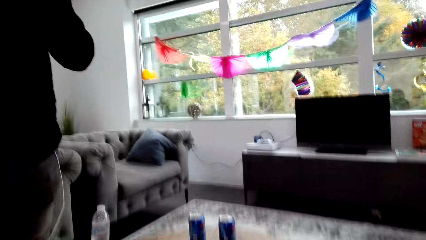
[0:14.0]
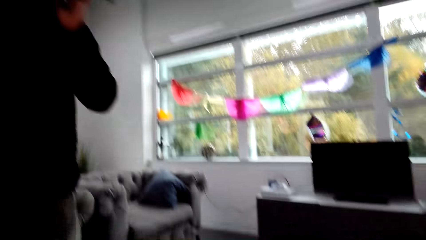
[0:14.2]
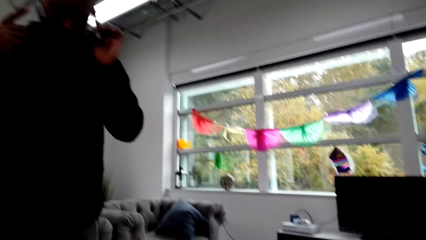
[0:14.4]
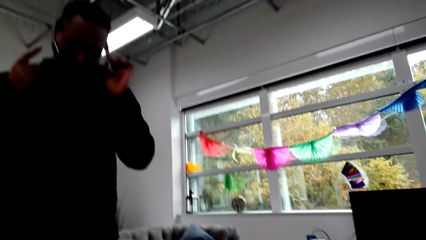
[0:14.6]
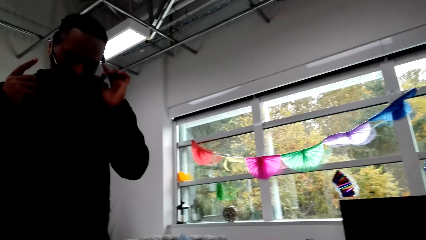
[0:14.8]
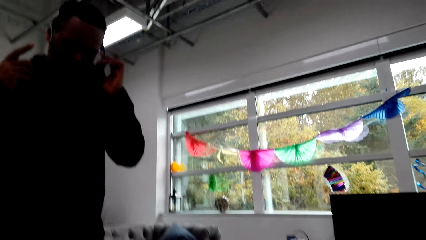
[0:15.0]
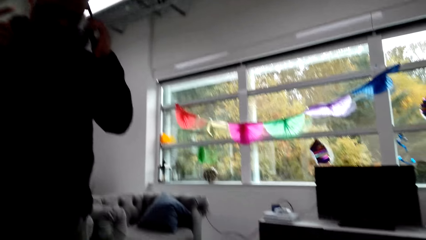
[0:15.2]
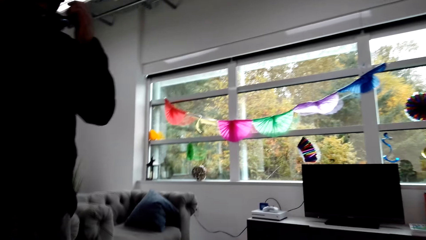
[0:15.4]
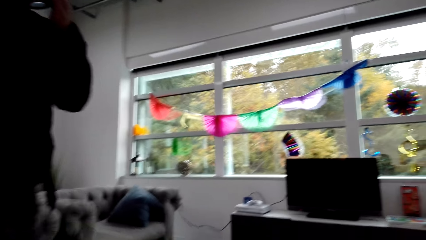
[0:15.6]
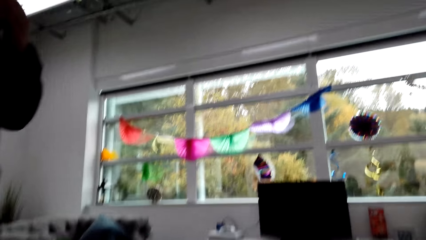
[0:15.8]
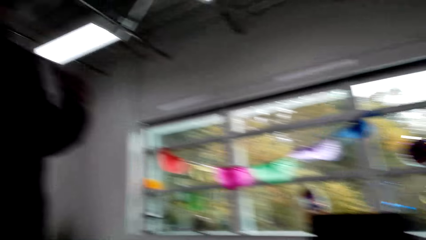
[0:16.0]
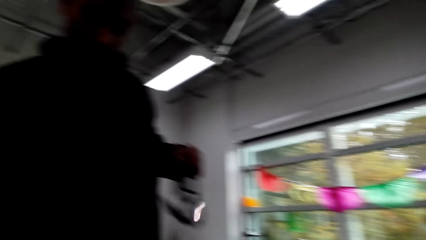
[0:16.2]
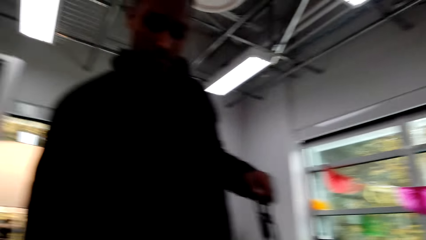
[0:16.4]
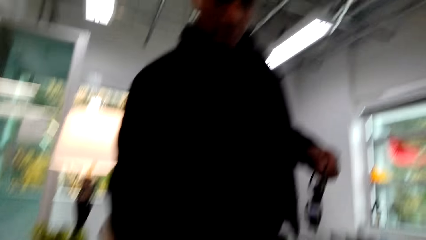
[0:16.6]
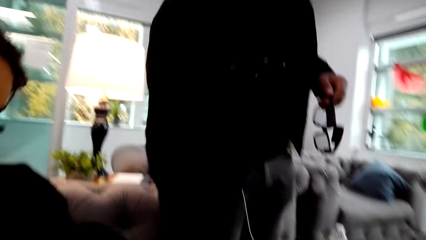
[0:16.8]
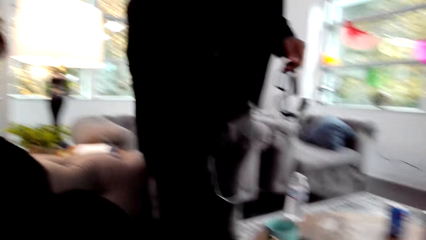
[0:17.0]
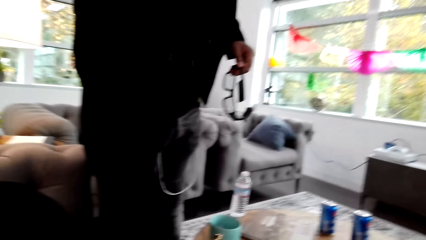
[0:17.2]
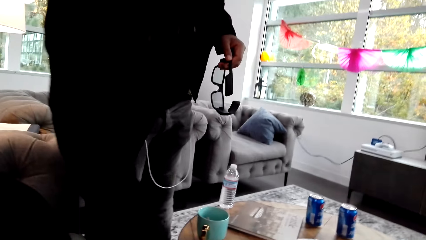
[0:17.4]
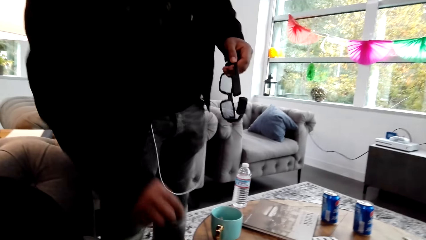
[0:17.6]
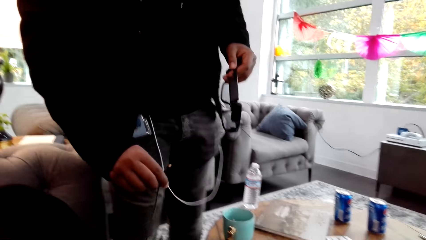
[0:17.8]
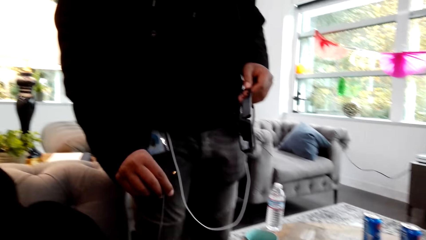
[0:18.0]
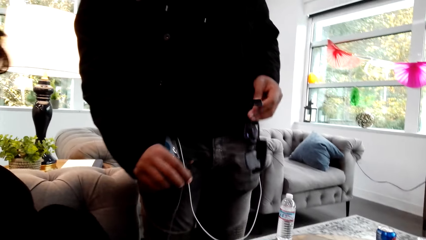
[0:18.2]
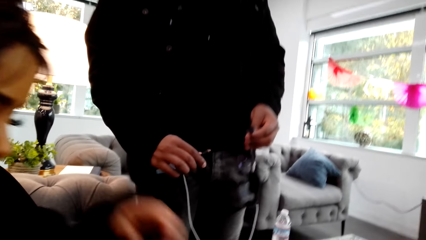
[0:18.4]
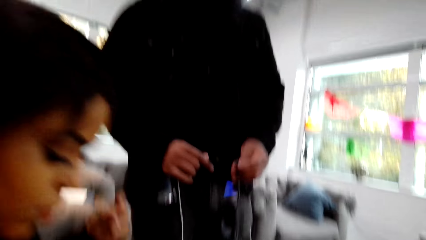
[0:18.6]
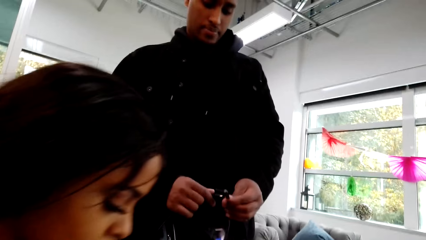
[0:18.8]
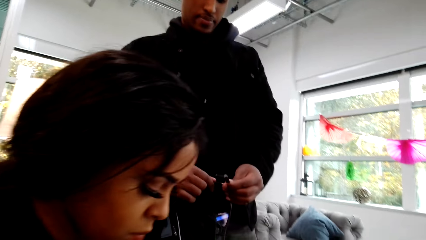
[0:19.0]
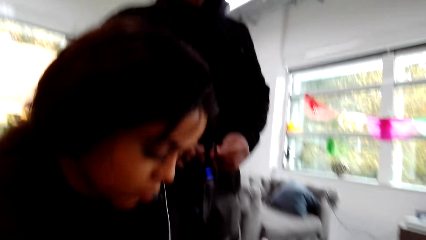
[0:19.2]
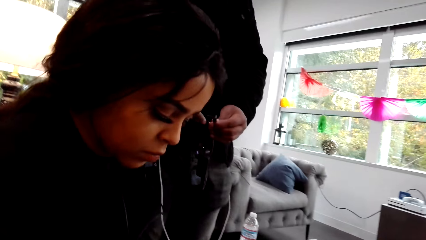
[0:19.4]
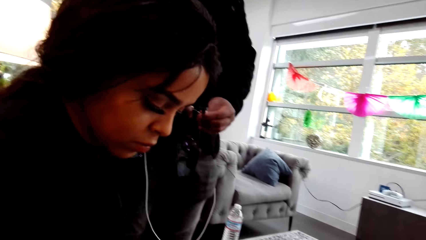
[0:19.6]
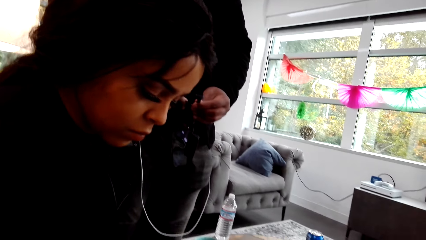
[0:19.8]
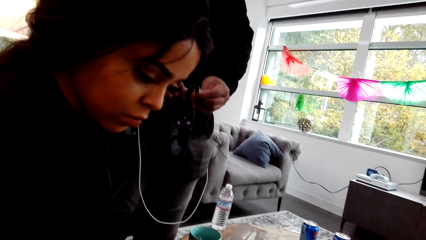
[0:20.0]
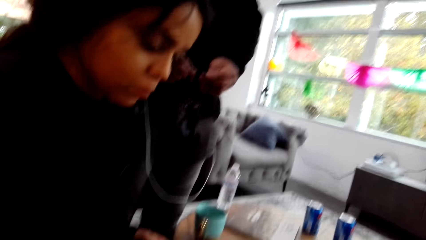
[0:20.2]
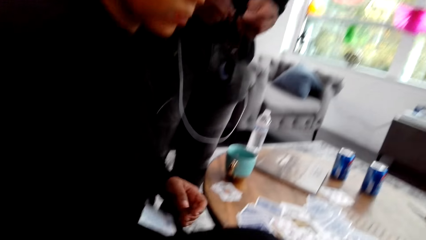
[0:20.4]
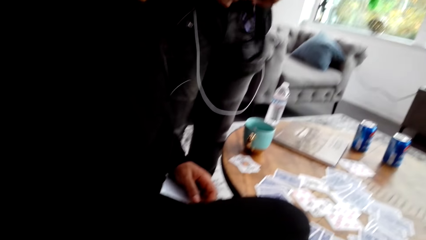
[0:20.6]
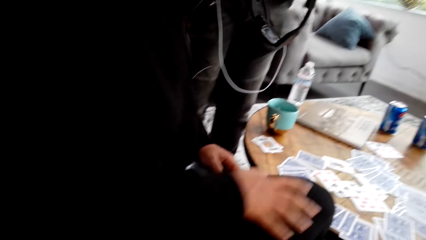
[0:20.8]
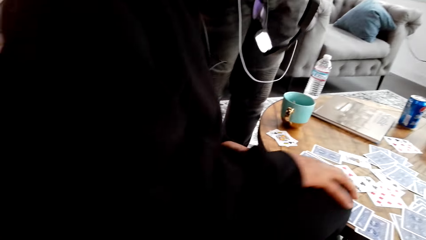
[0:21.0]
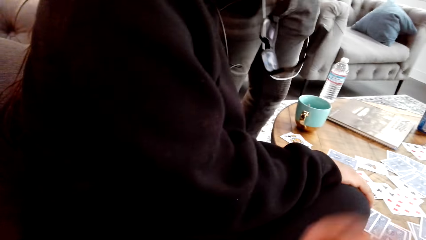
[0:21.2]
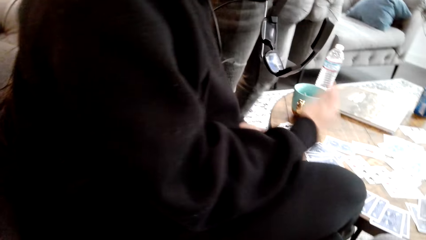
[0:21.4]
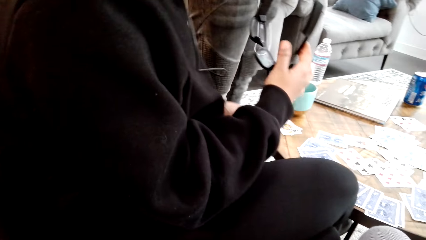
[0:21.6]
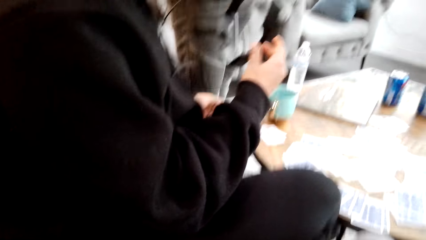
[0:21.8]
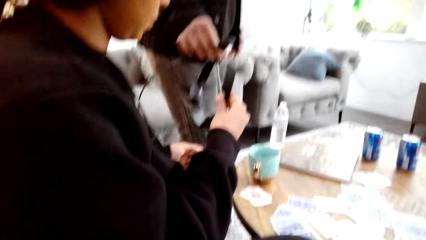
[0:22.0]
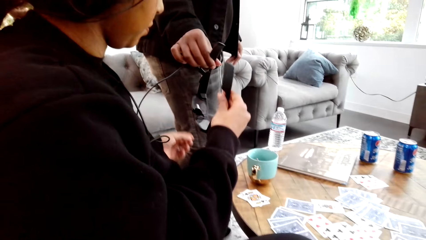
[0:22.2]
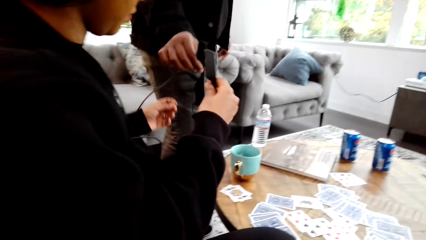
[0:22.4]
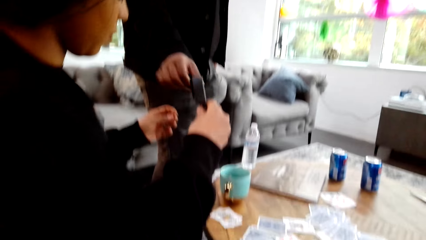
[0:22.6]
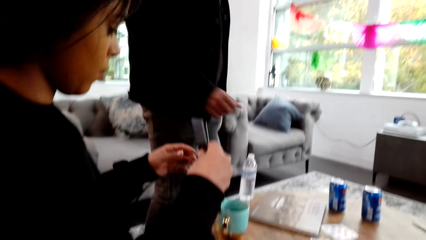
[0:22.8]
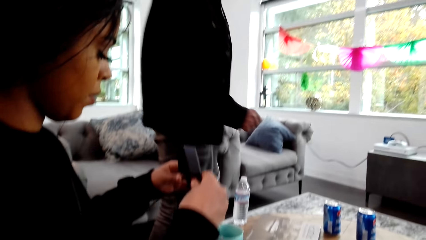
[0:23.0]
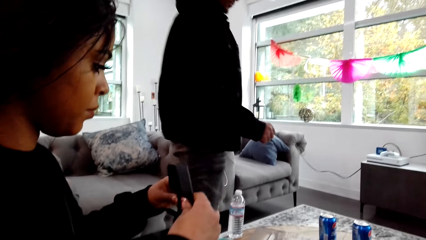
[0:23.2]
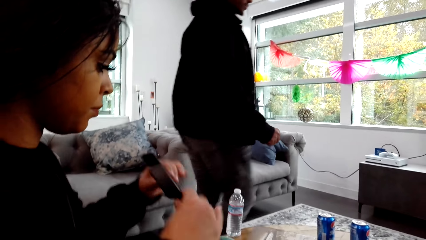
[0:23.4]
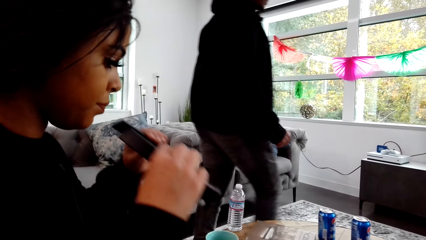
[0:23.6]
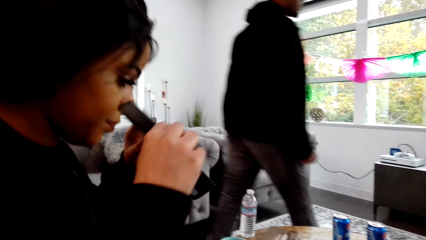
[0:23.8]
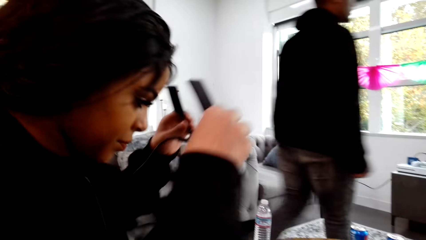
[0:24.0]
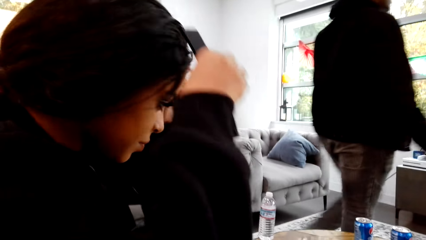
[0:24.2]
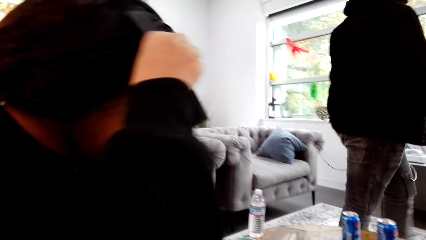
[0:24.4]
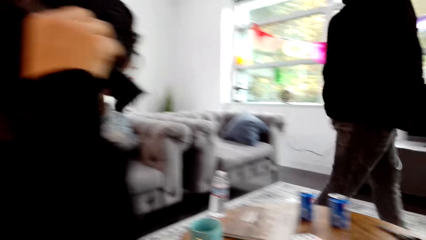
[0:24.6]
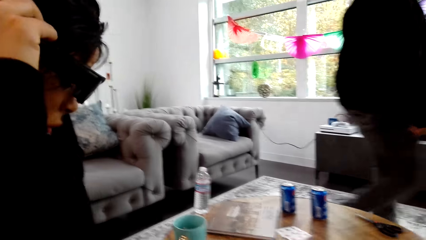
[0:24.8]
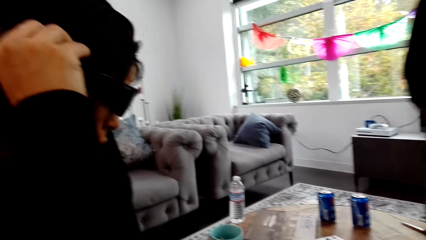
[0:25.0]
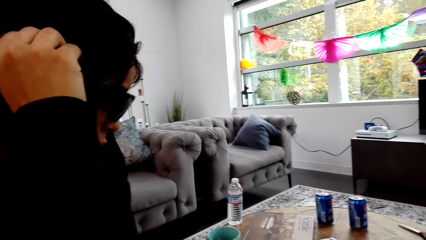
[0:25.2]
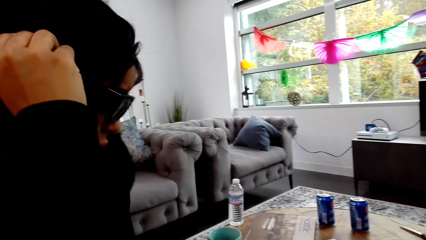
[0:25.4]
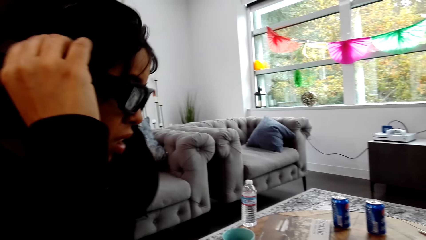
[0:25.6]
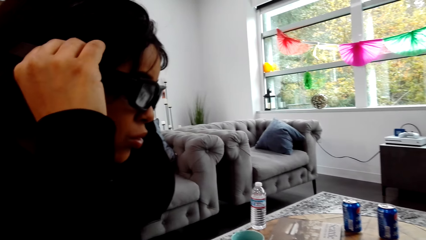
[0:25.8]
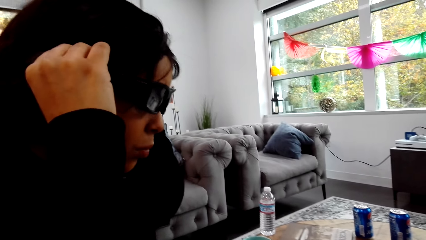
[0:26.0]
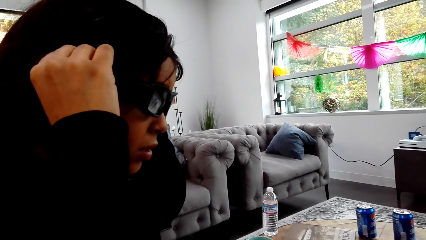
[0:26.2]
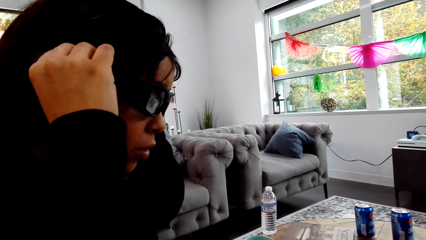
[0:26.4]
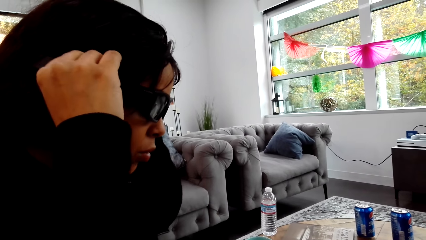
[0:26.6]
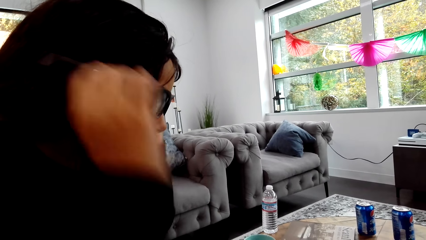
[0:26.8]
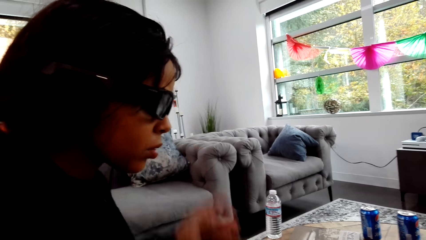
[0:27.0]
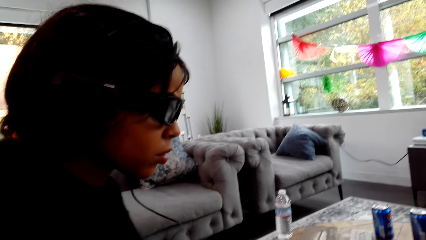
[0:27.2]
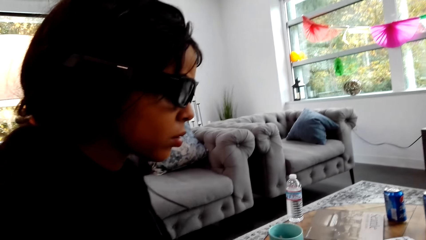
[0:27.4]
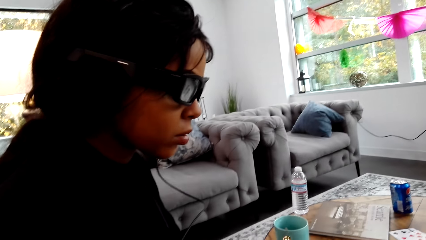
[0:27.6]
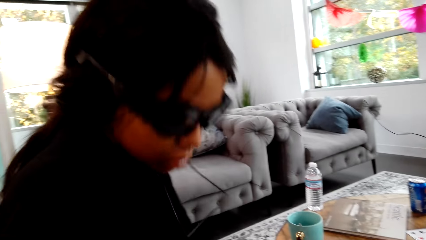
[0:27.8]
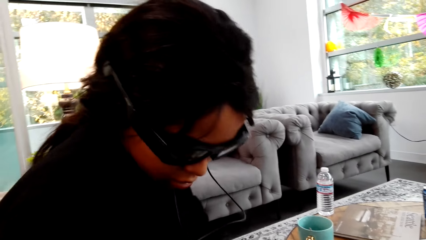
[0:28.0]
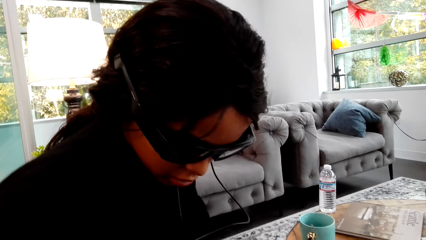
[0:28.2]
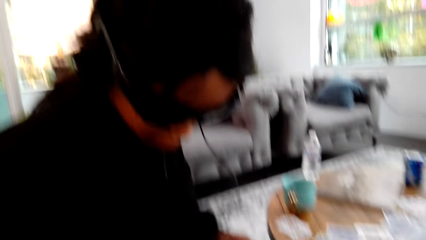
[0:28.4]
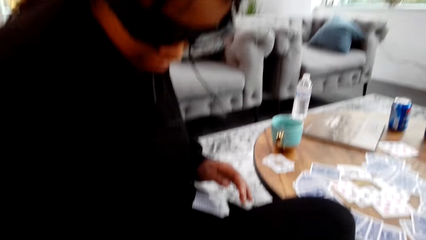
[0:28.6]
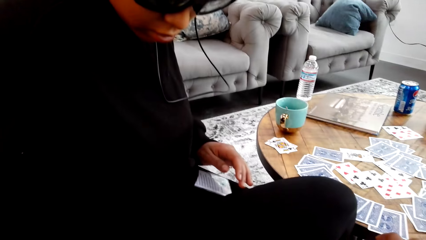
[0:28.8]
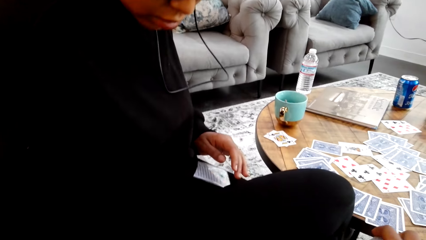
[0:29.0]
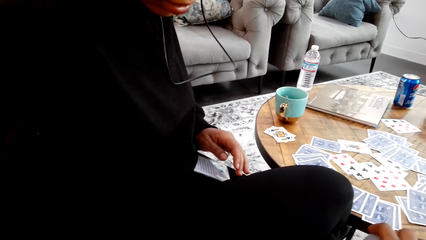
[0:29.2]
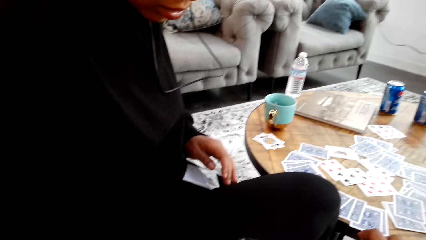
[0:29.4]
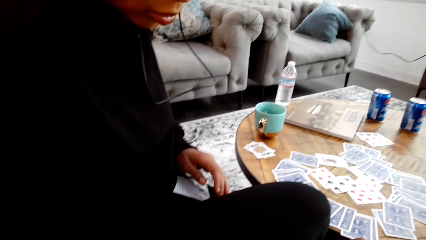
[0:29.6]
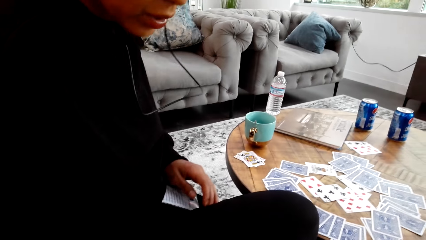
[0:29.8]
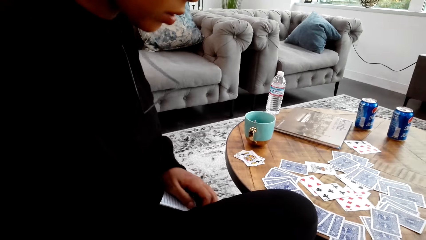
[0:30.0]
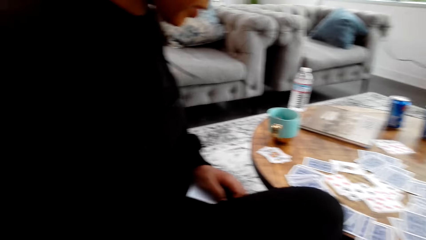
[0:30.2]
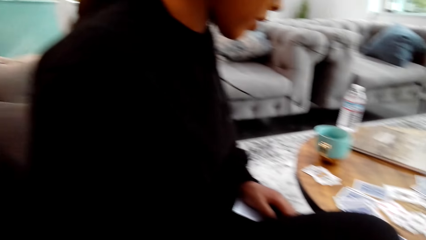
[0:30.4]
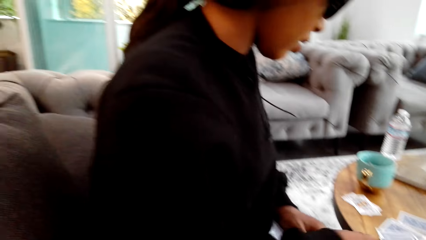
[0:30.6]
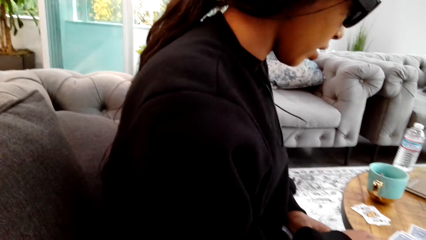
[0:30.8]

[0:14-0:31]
A man removes glasses or a camera from his eye. The man picks up a cable from the table. The man inserts the cable in the frame of the glasses. A woman moves a hand on a thigh. The man gives the woman the glasses. The woman picks up the camera from the man. The woman wears the glasses.
